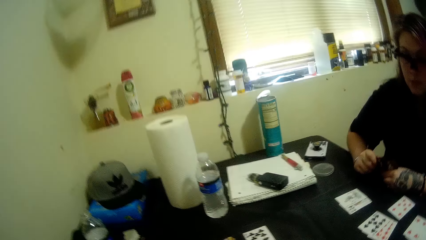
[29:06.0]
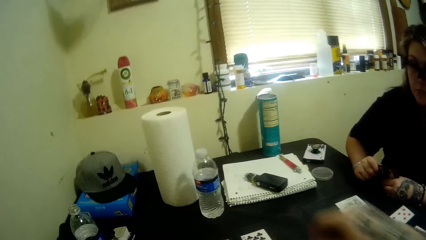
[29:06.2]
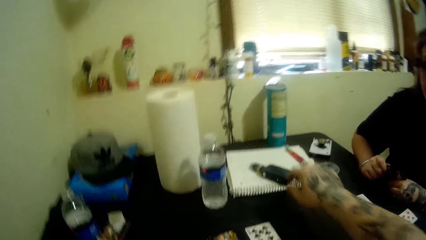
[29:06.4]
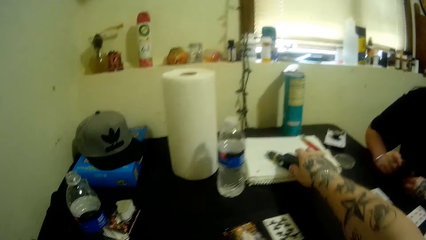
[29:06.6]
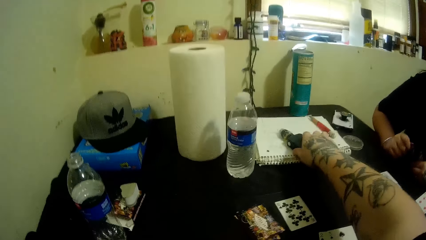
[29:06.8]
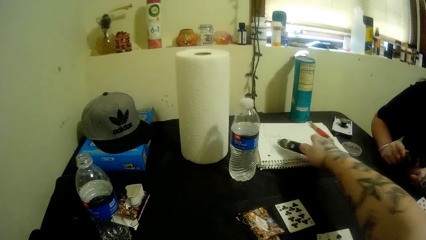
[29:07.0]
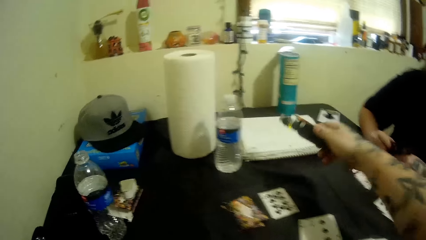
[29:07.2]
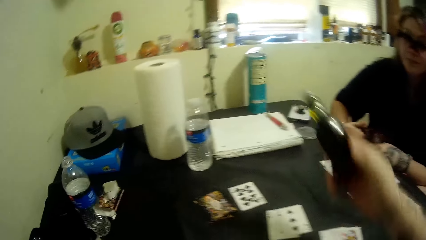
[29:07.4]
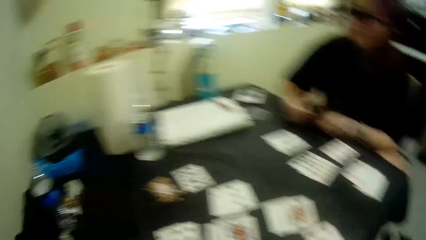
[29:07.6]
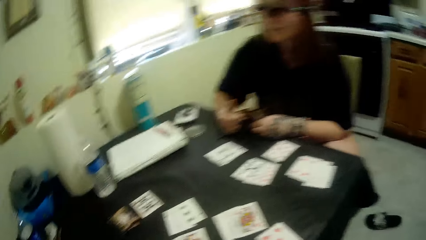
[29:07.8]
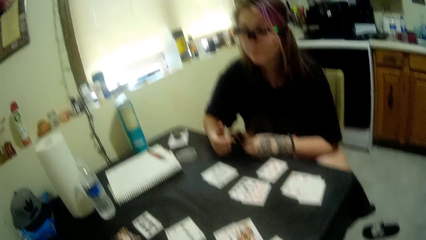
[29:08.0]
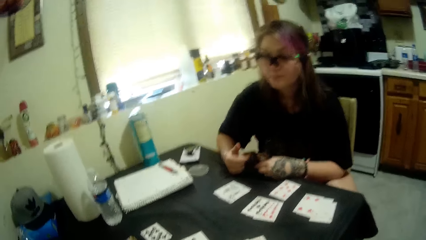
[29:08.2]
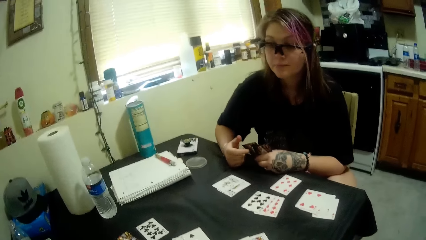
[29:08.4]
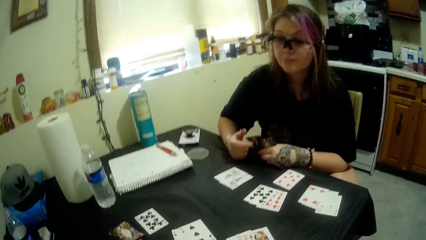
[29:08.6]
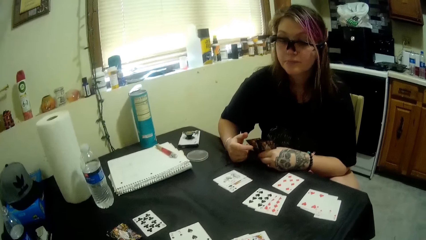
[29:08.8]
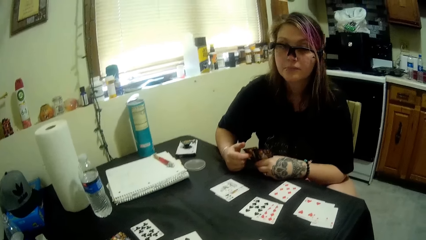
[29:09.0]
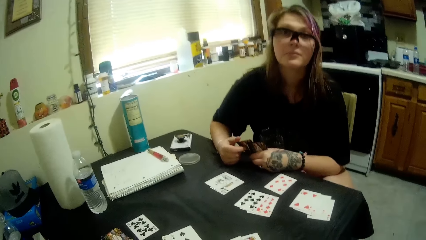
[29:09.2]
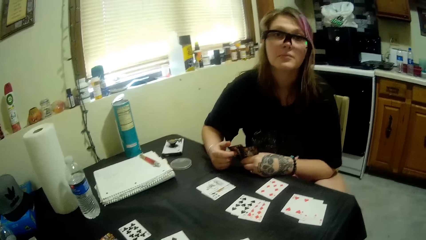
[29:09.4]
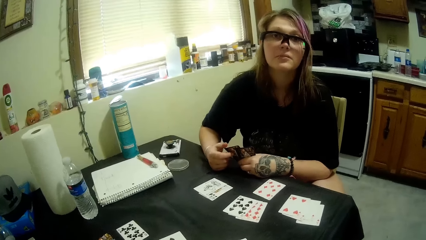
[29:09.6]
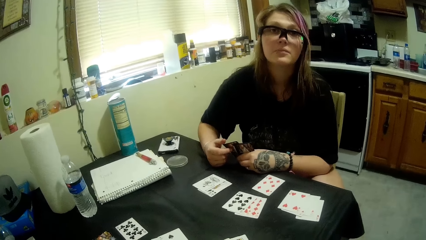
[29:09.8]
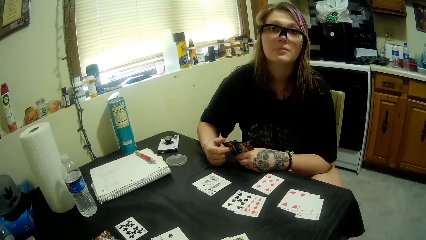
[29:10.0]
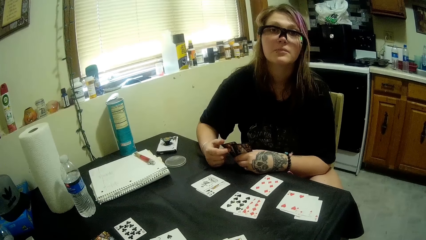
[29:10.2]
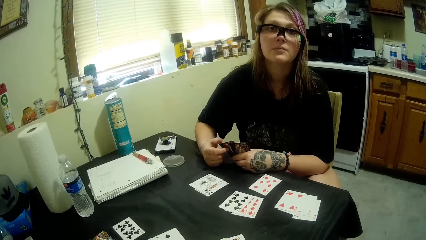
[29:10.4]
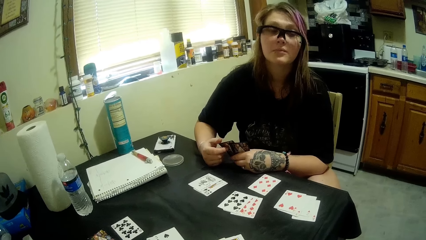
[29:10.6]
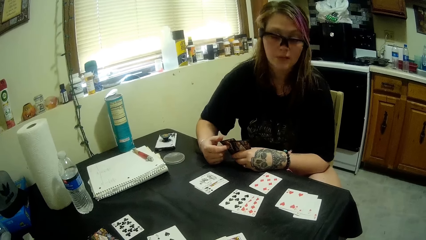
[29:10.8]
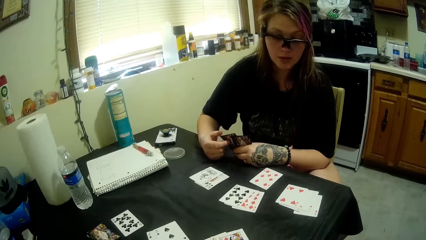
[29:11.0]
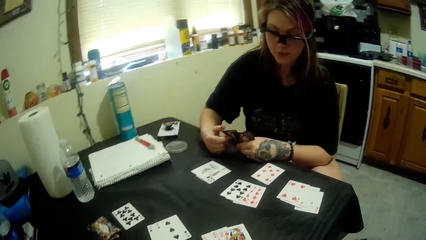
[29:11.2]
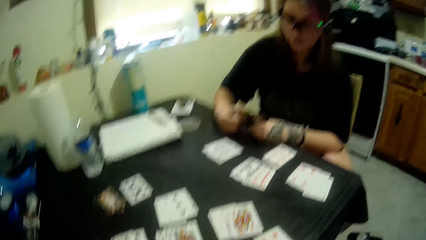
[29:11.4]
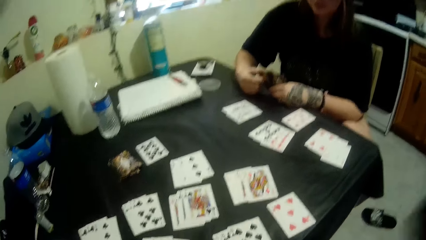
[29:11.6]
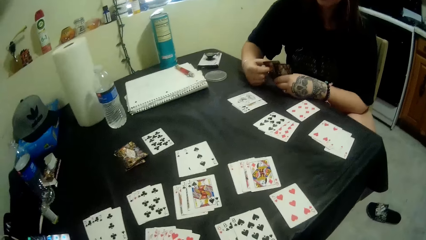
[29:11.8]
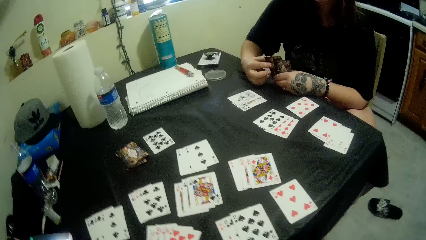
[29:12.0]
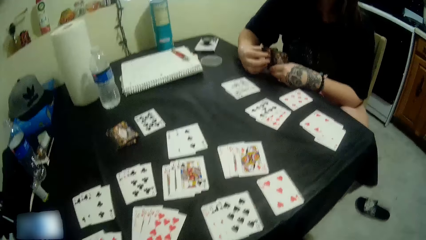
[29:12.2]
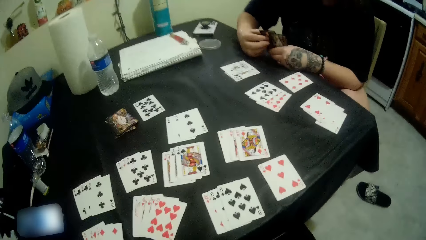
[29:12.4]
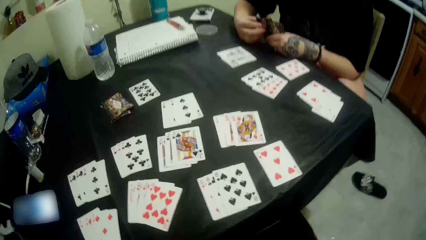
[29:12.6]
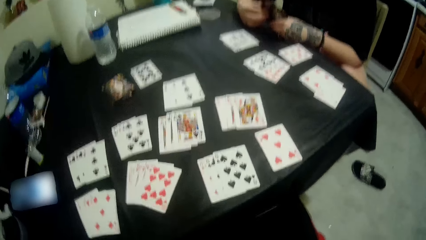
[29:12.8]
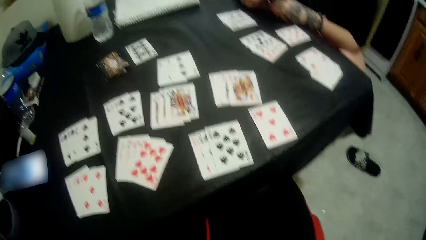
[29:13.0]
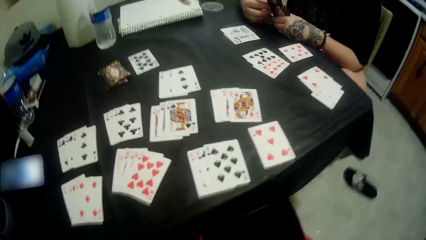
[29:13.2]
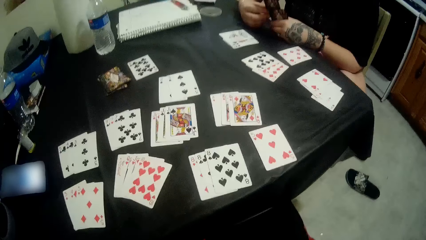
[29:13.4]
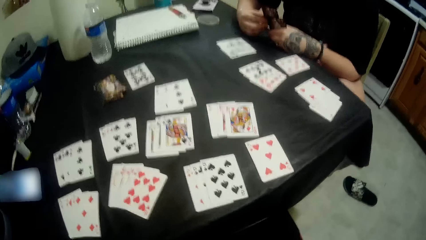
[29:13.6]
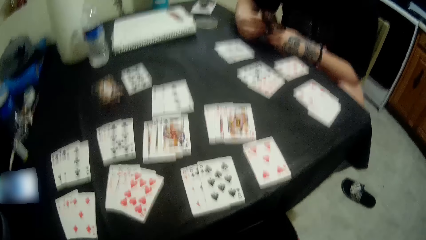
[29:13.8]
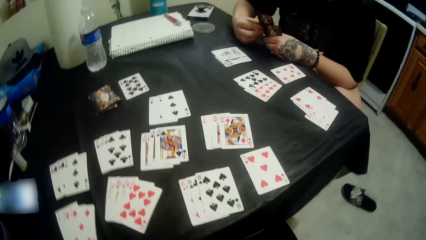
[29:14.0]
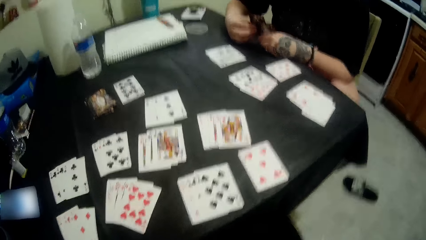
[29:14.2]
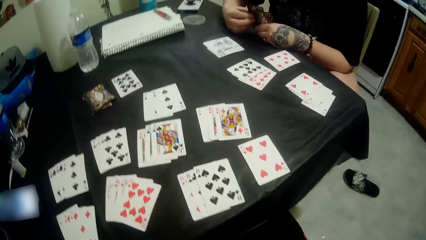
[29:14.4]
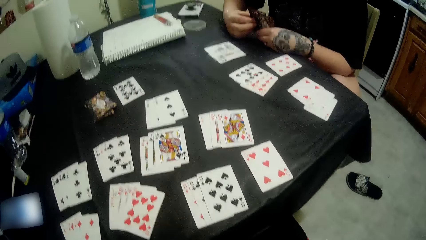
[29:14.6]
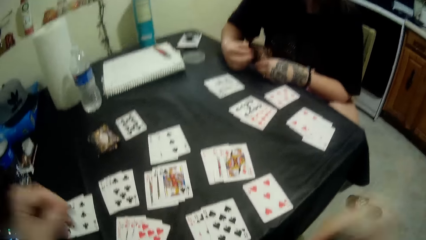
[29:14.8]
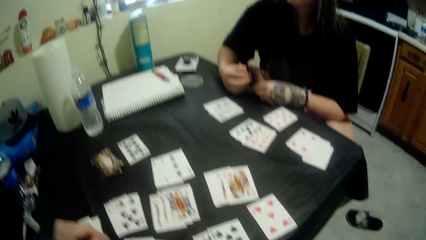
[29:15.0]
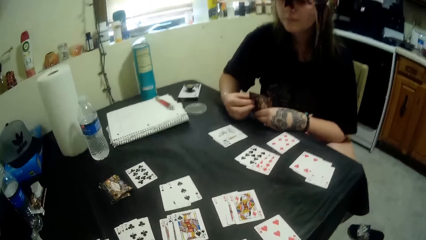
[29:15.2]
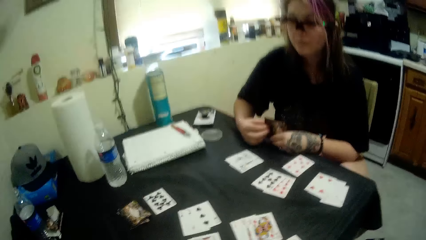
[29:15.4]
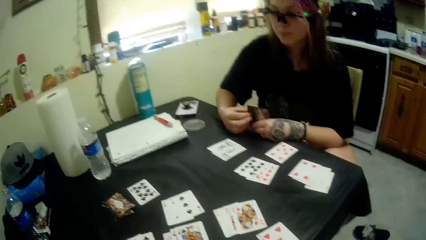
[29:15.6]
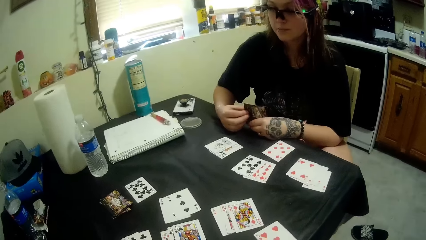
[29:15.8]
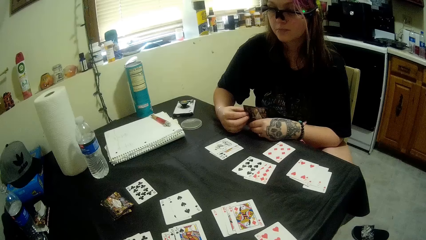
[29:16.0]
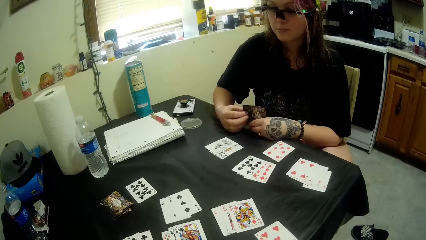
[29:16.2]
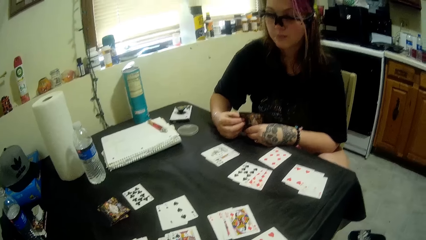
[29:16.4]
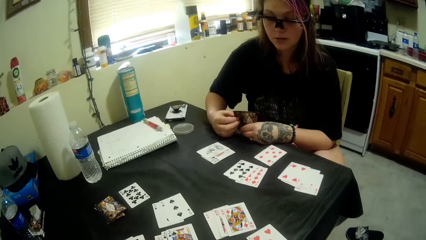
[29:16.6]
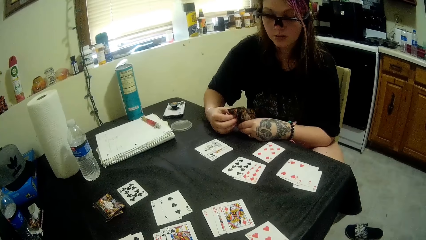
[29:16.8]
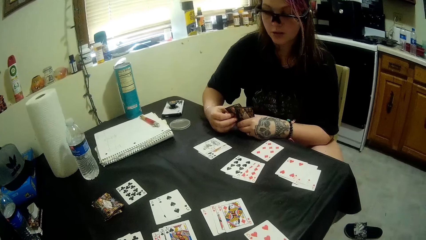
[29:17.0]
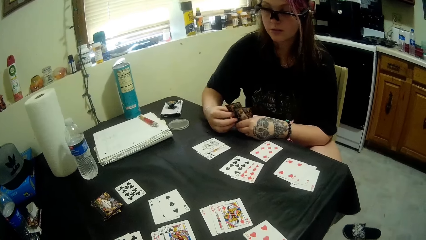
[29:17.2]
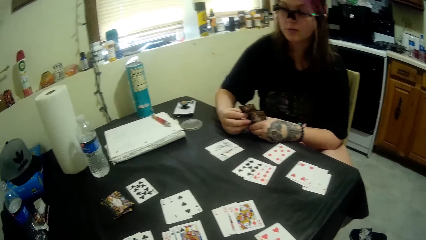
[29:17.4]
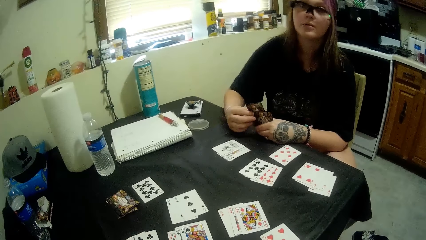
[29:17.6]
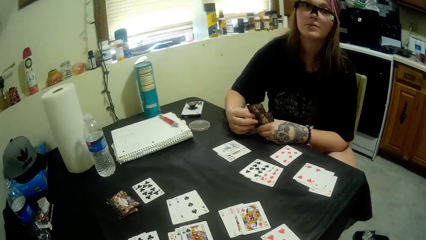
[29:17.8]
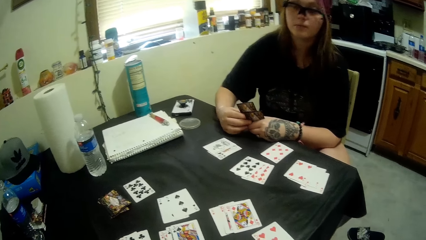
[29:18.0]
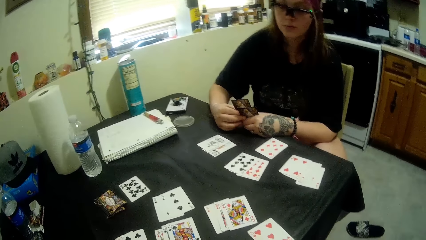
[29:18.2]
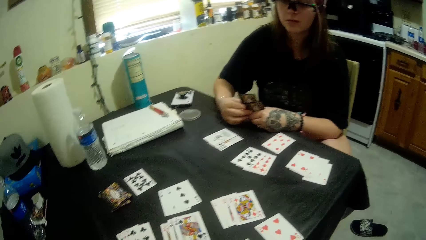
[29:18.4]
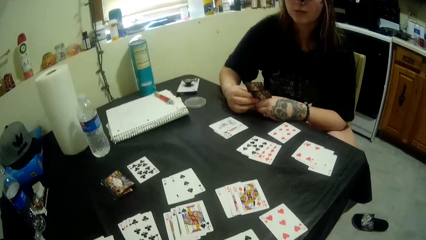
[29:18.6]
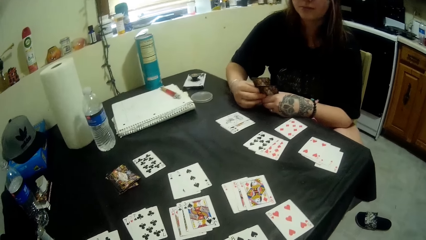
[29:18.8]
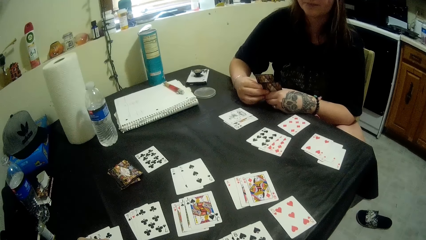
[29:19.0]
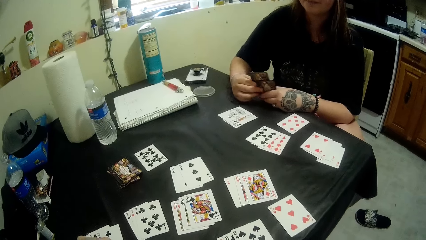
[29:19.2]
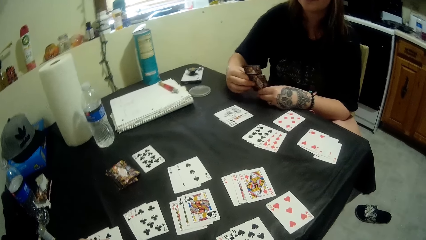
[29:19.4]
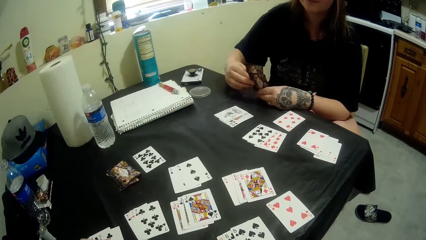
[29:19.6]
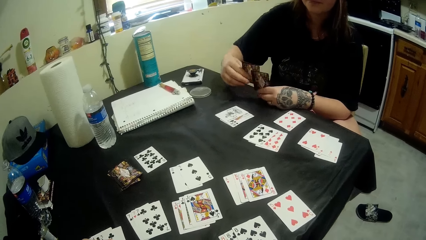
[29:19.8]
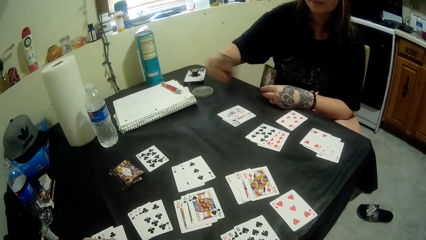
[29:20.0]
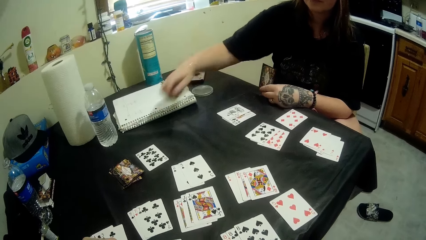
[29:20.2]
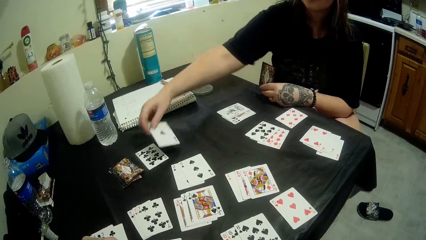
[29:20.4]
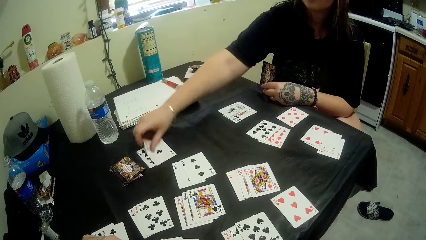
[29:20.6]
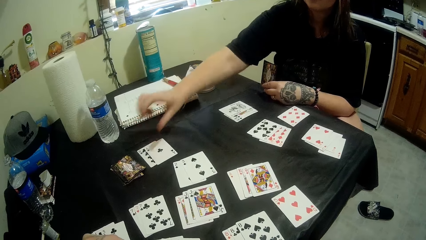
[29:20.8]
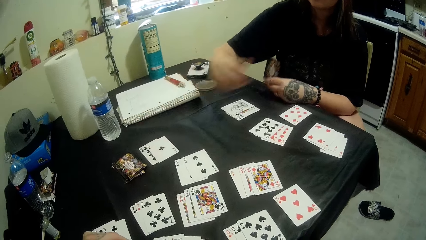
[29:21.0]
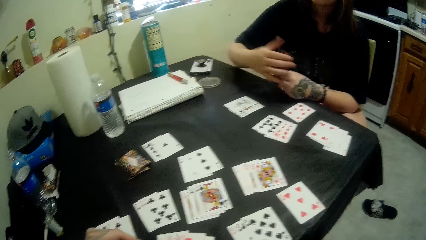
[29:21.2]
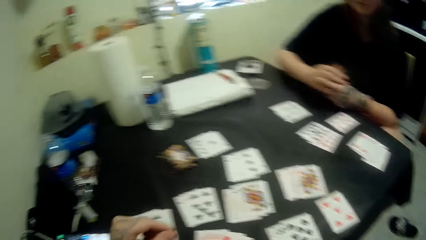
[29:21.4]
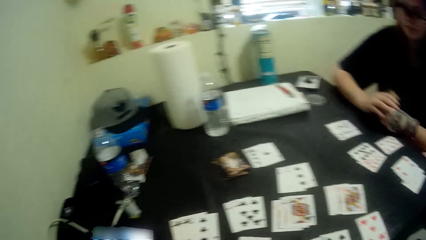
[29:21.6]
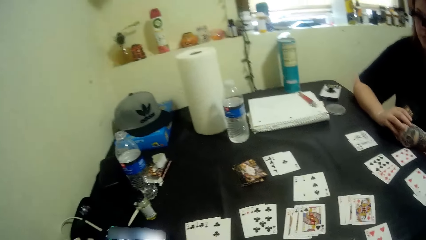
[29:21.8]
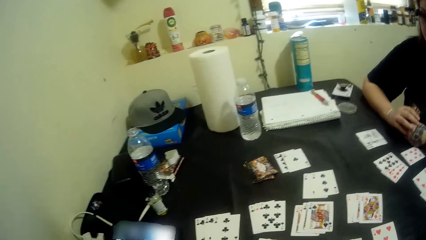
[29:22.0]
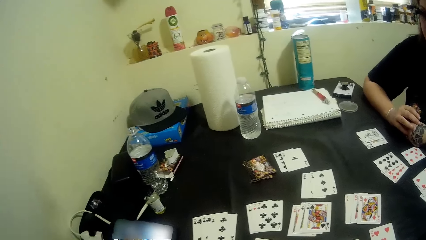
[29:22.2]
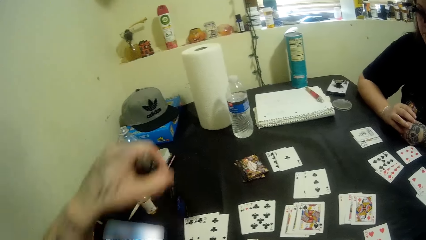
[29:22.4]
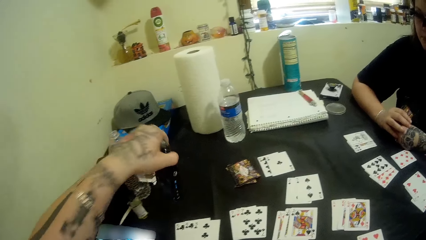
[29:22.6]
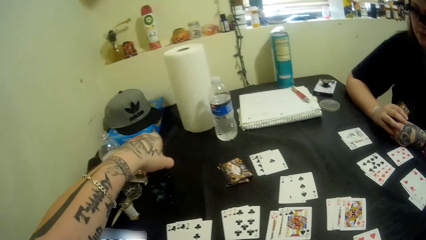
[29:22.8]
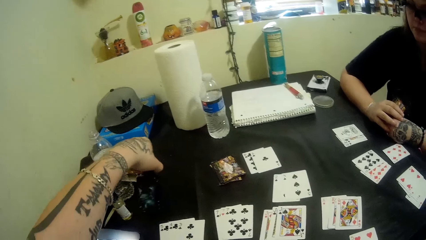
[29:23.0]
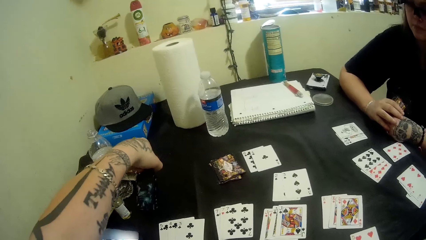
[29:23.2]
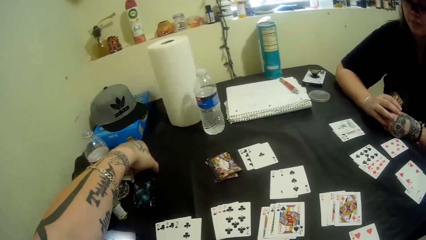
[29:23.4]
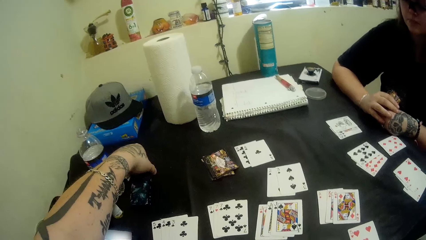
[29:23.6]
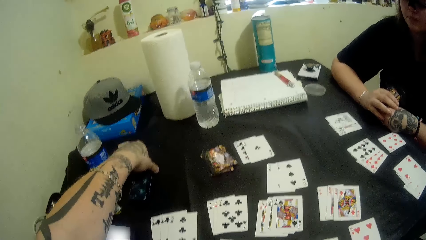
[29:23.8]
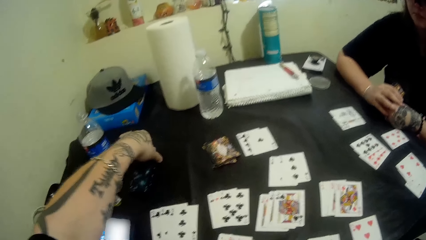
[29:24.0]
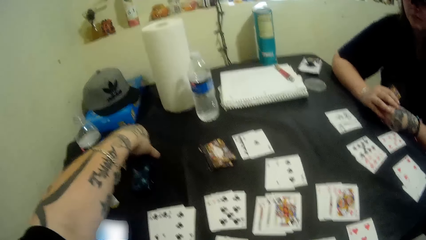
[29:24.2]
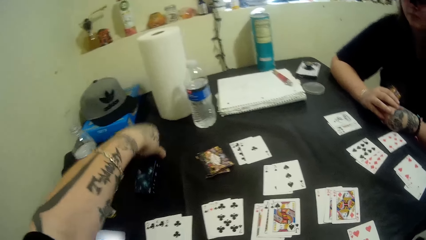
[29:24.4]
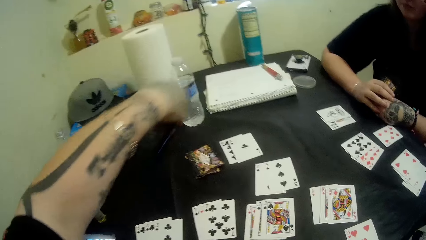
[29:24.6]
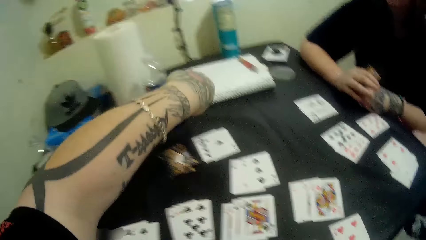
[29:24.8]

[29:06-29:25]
The camera wearer picks up the shisha bottle from the table. A man talks to the camera wearer. The camera wearer looks at the poker cards. The man talks to the camera wearer. The man plays a card. The camera wearer places something on the table.
